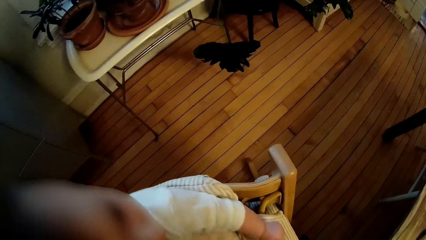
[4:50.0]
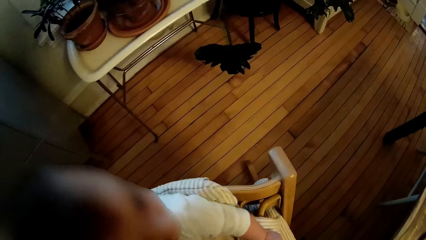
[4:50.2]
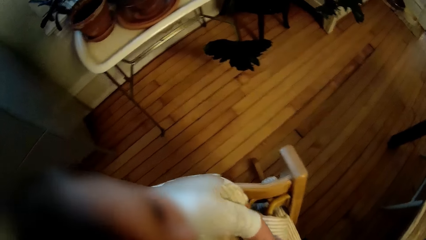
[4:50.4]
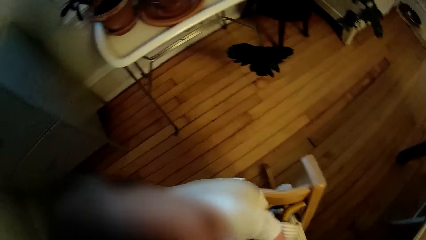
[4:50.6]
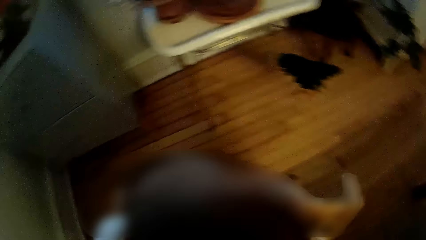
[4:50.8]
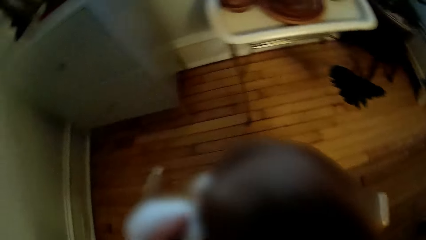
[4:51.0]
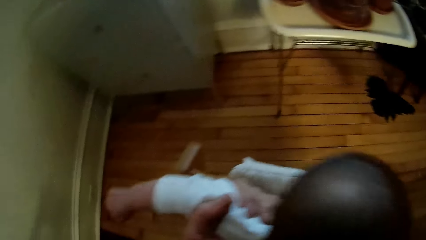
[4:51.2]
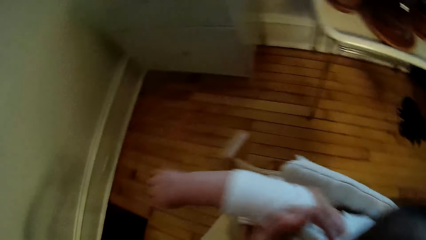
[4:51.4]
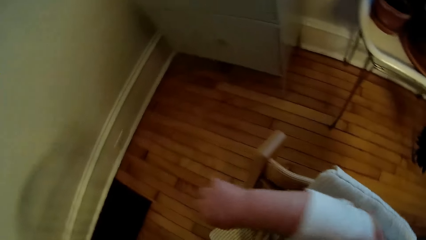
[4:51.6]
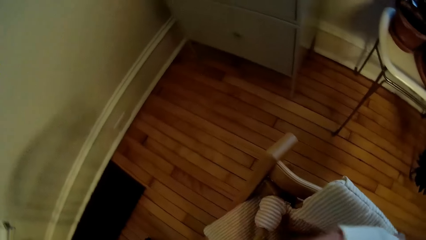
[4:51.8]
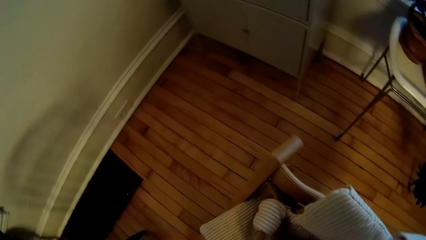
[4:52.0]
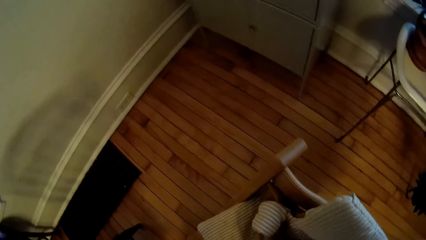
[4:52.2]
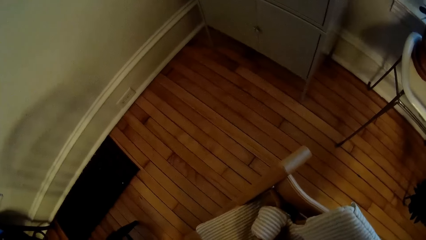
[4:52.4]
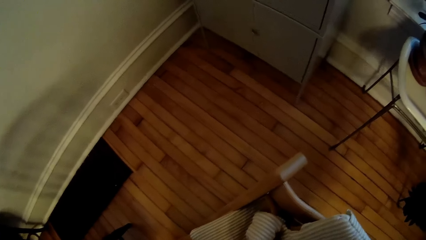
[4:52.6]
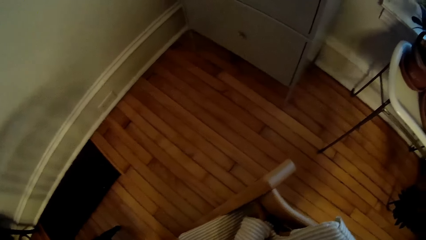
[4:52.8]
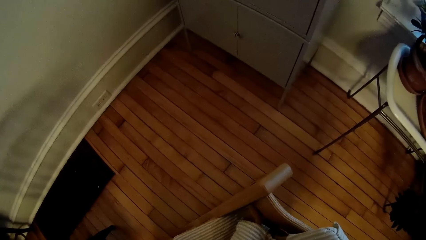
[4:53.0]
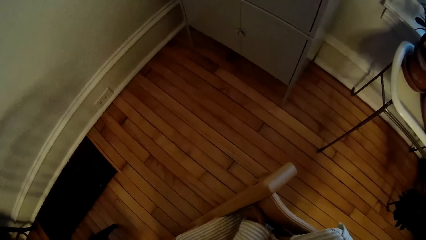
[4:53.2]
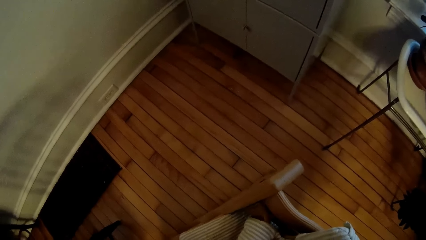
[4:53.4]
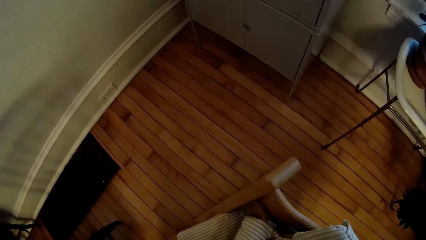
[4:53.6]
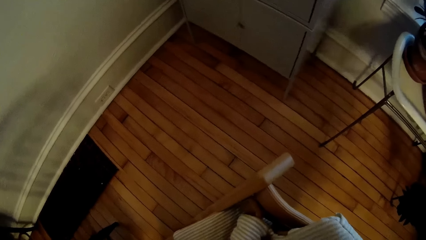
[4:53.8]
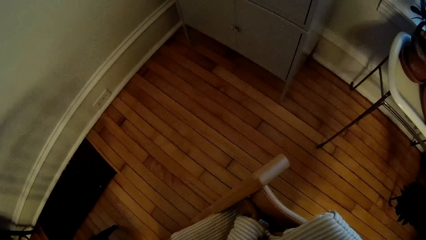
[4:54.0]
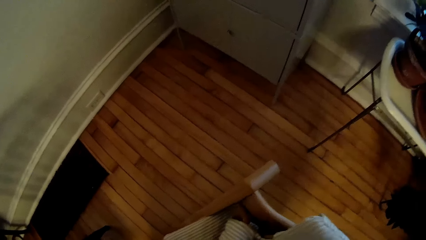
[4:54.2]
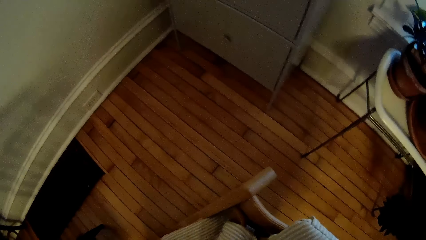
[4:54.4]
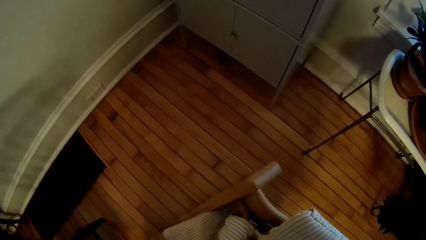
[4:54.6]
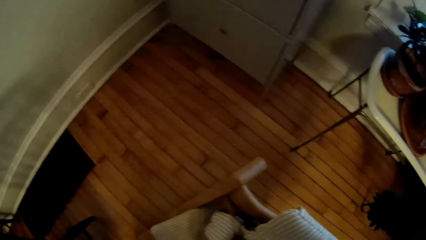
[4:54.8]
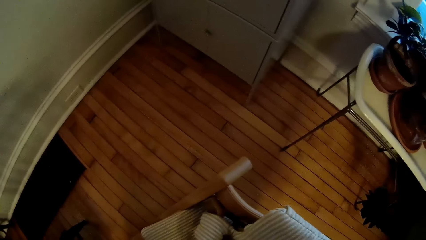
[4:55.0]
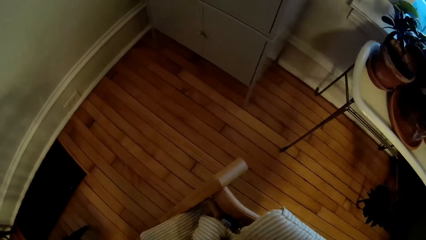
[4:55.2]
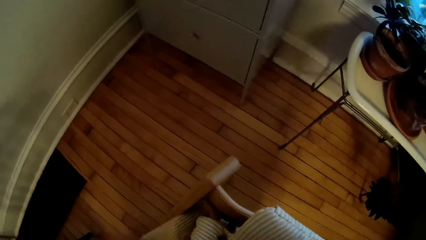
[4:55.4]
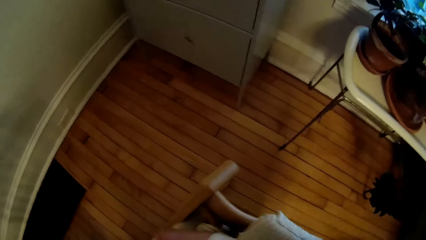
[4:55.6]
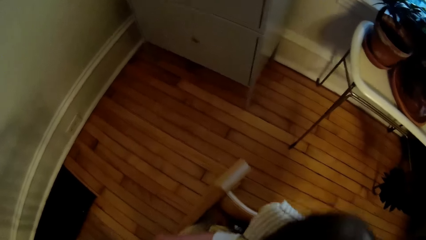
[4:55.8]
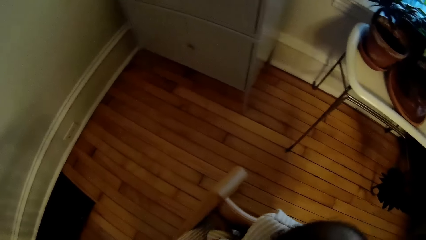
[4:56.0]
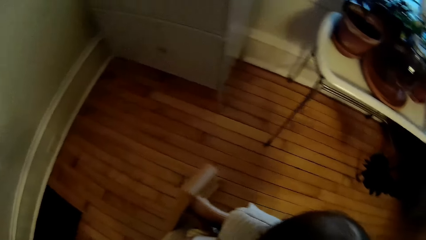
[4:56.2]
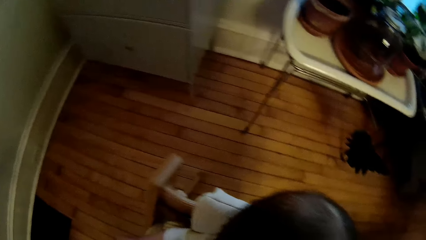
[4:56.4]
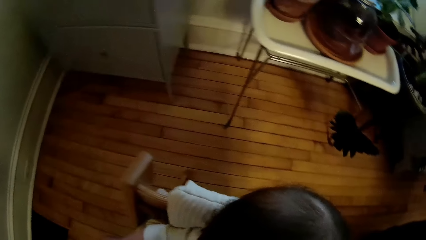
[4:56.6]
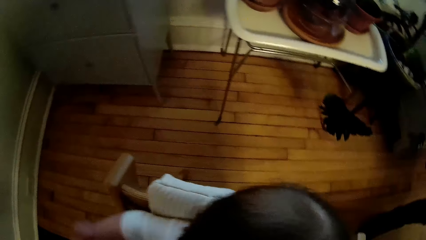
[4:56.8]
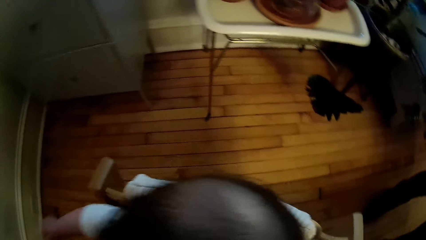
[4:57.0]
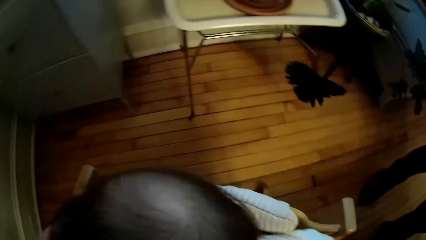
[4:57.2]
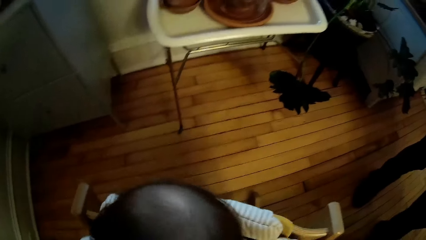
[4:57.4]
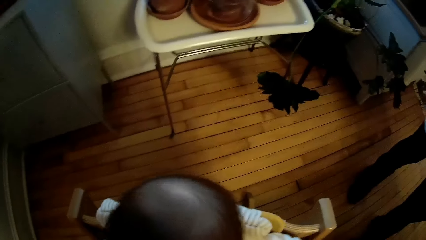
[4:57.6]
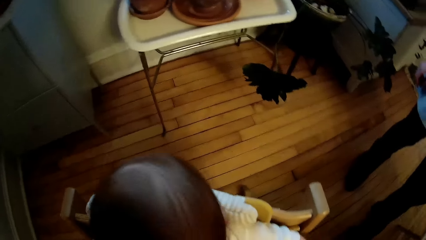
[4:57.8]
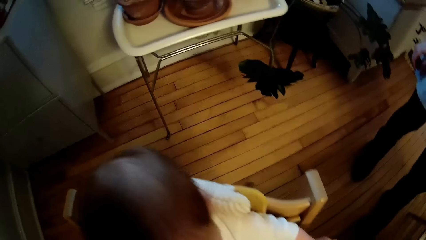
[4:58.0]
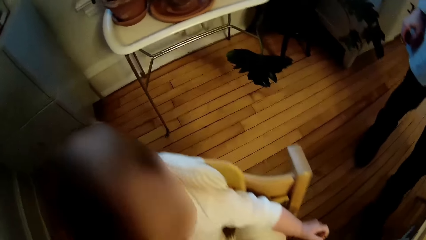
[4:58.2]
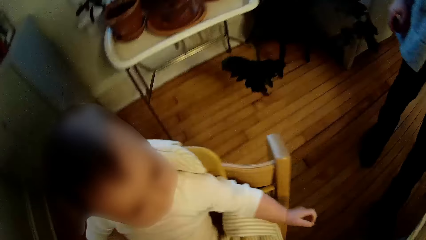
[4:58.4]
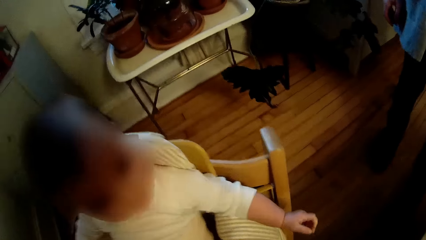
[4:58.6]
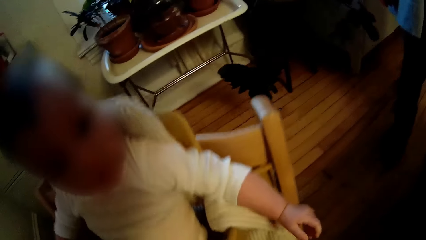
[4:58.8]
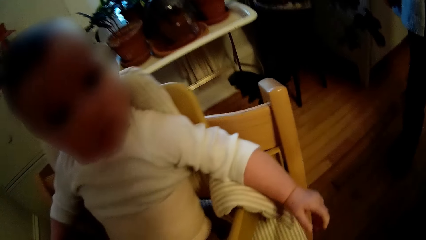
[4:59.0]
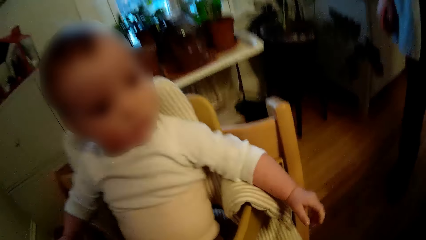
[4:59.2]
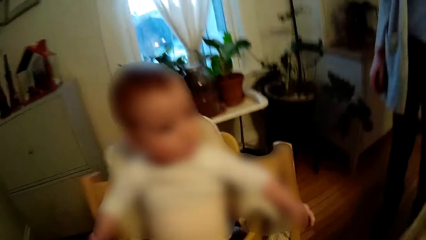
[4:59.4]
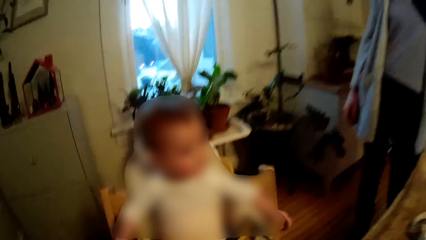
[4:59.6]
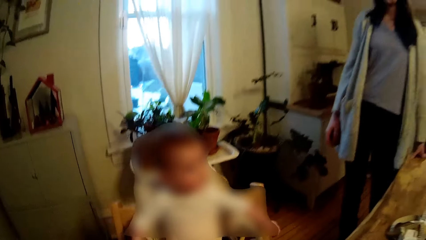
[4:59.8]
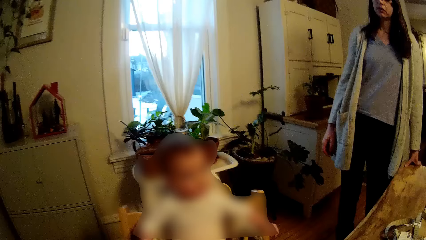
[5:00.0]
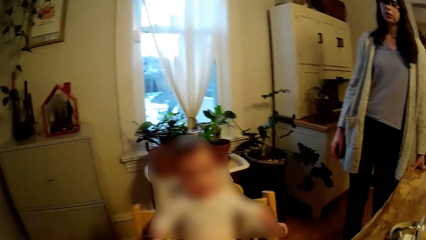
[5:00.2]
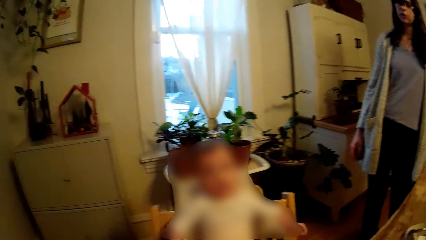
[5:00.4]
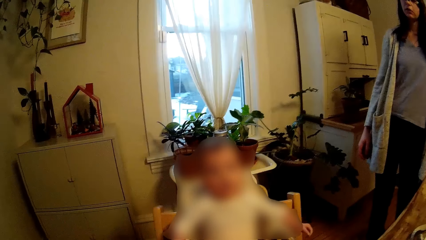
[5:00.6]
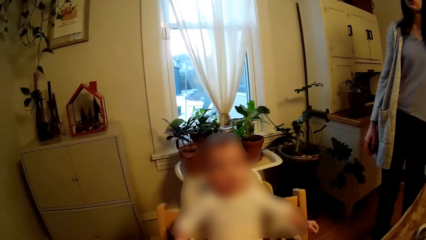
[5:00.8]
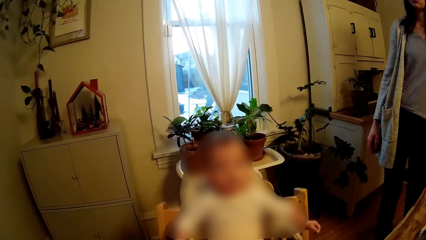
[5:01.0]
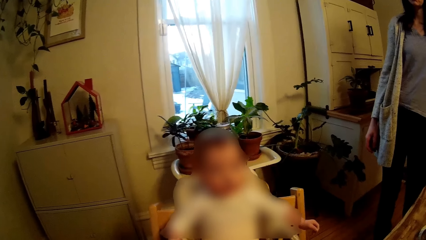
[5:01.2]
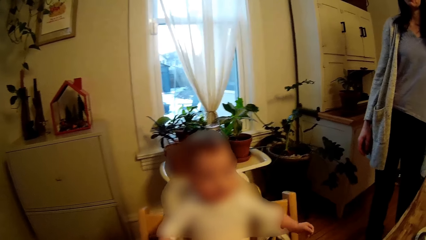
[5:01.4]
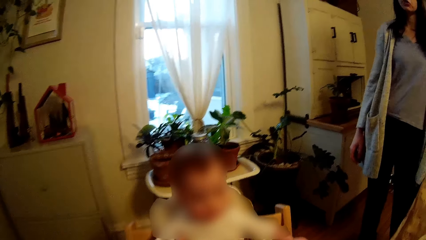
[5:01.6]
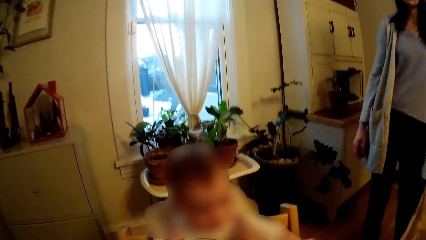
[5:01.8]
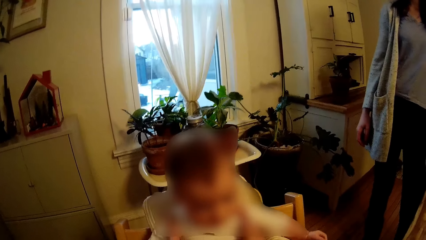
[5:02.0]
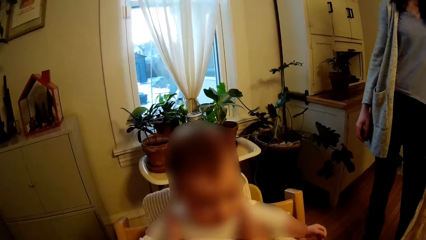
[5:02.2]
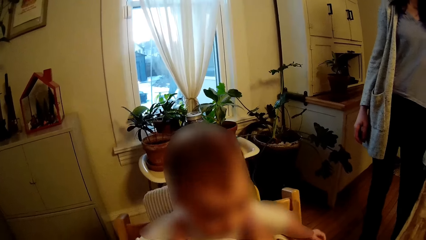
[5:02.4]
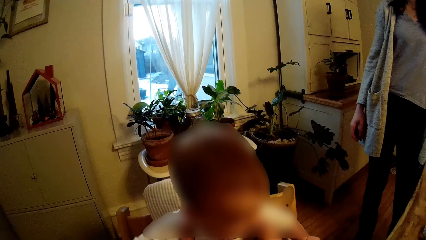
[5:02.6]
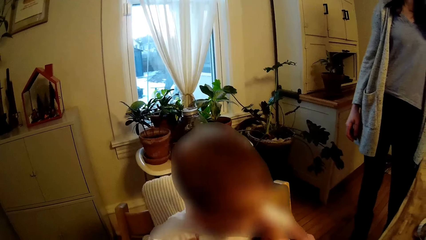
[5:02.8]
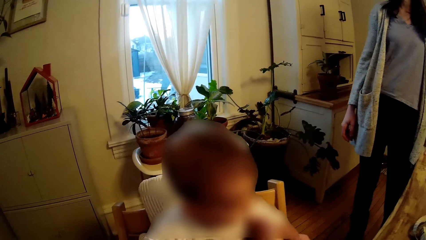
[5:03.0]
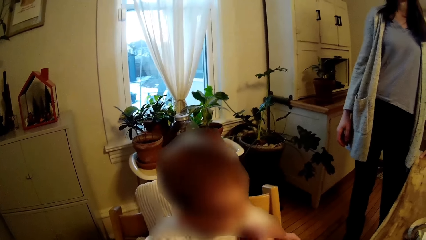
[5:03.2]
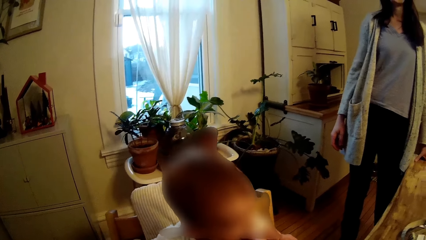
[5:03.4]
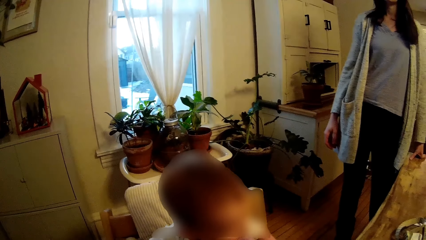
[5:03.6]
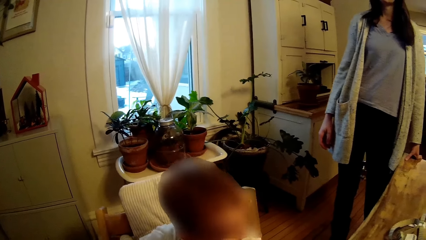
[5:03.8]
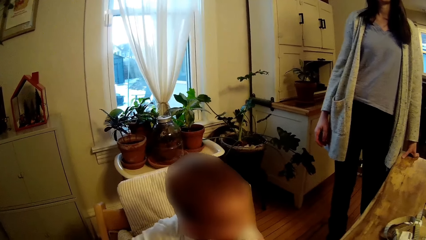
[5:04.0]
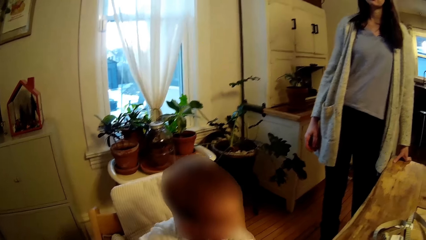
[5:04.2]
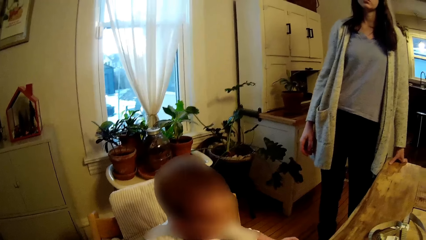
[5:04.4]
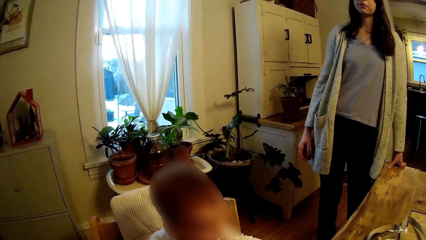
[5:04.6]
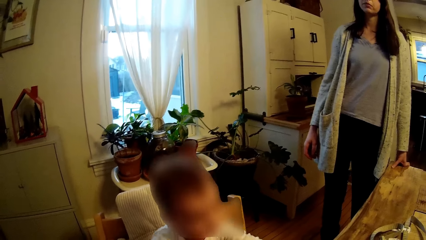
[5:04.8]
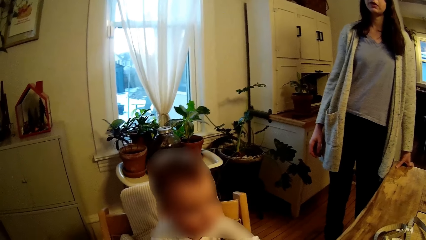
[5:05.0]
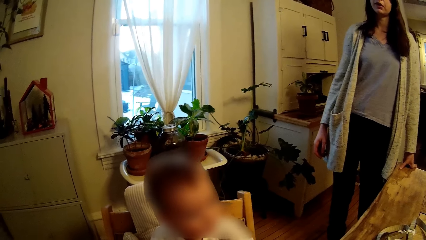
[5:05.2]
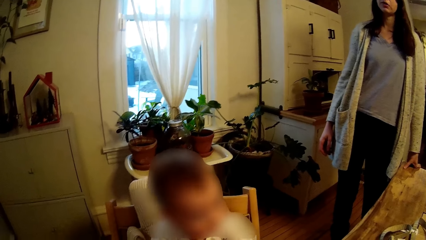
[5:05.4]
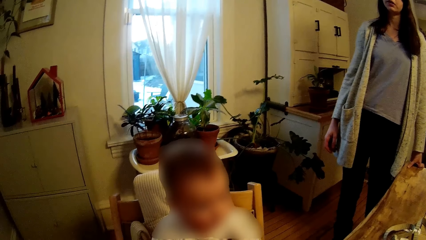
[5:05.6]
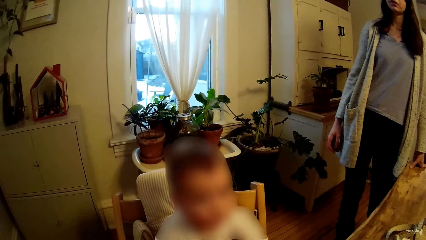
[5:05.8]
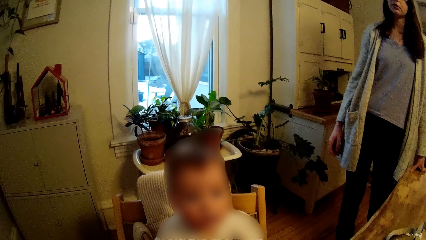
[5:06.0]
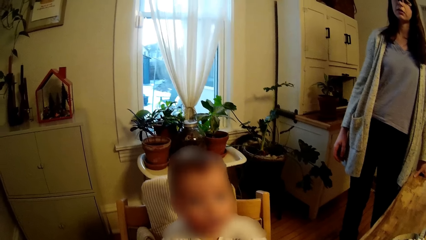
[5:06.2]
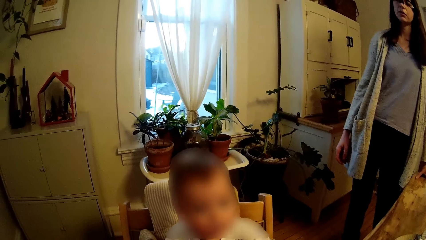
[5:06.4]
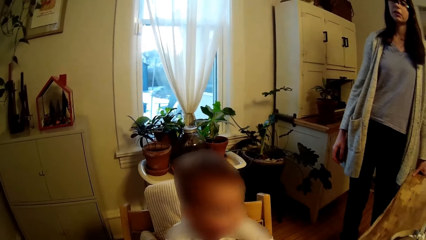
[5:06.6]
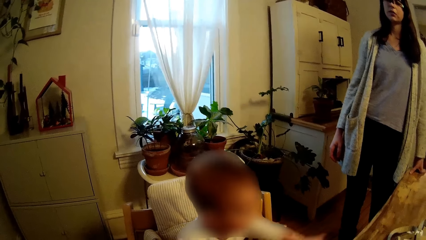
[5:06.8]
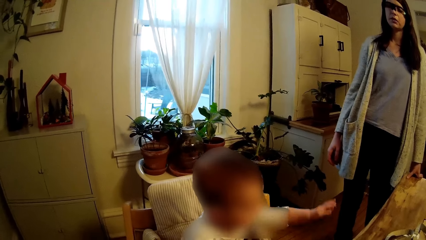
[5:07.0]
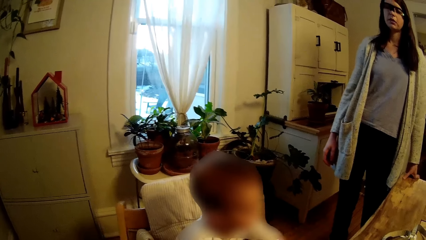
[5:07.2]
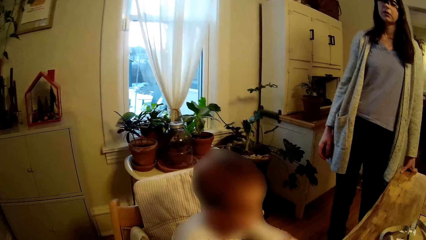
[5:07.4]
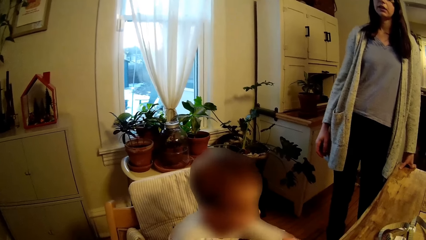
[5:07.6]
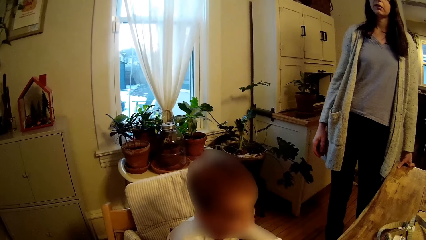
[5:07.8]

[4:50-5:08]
The camera wearer interacts with a woman. They stare at the baby on the seat. The woman talks to the camera wearer.
